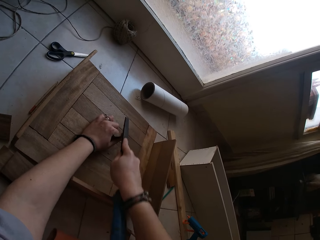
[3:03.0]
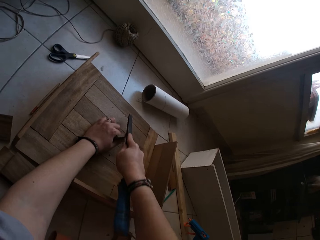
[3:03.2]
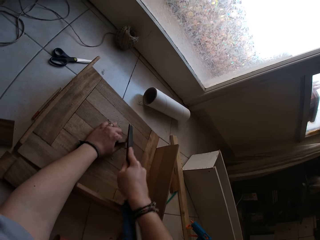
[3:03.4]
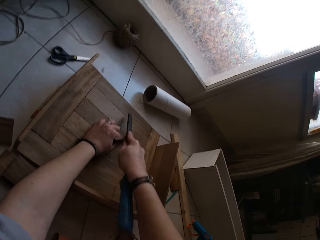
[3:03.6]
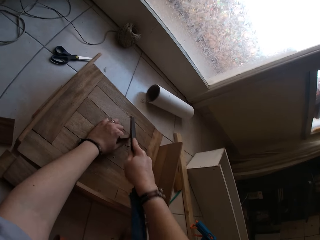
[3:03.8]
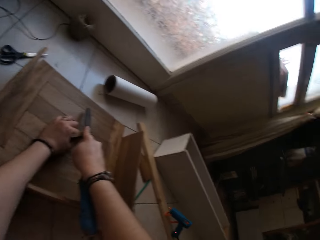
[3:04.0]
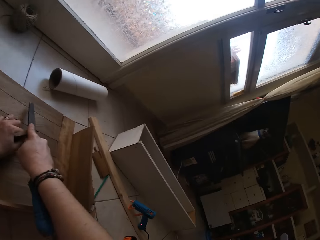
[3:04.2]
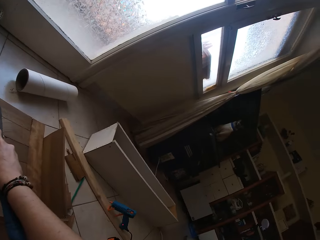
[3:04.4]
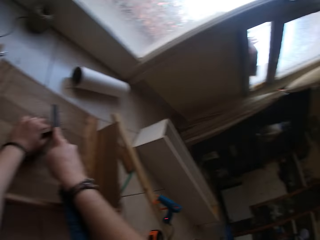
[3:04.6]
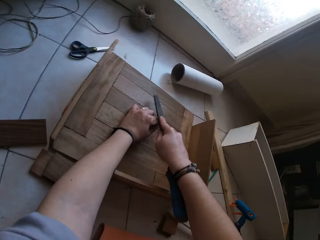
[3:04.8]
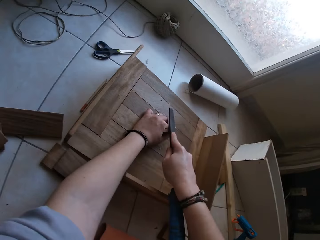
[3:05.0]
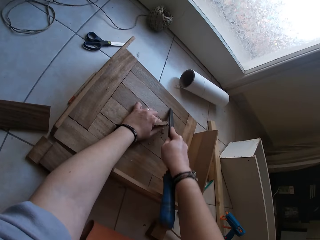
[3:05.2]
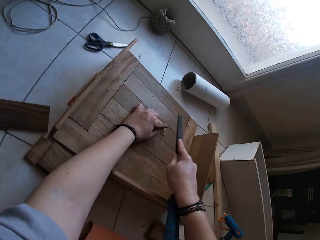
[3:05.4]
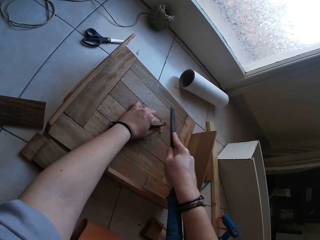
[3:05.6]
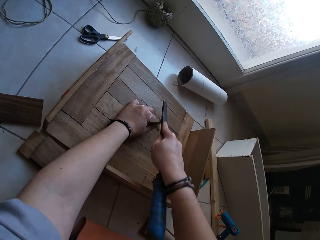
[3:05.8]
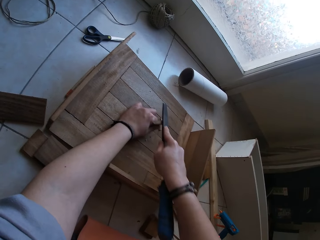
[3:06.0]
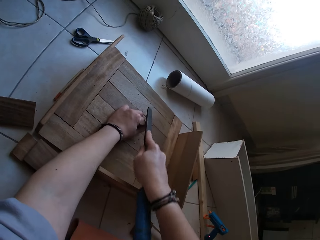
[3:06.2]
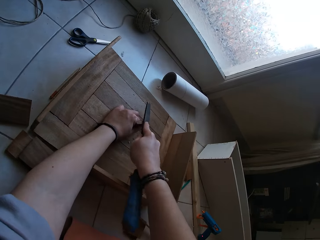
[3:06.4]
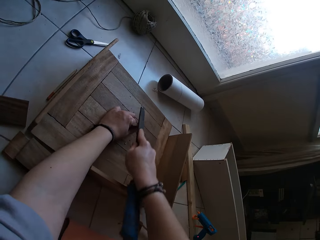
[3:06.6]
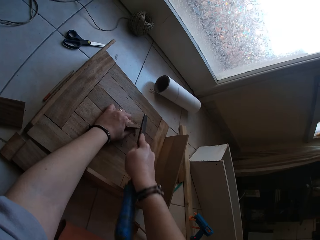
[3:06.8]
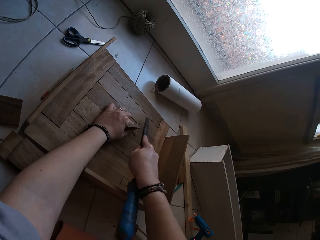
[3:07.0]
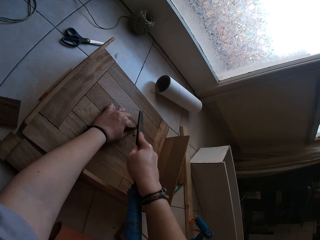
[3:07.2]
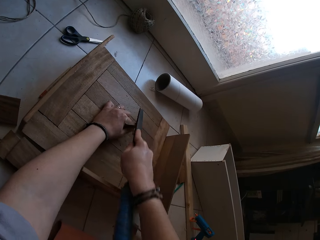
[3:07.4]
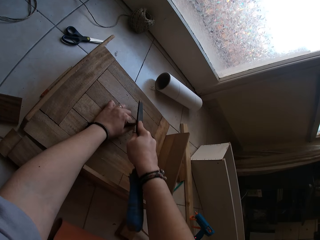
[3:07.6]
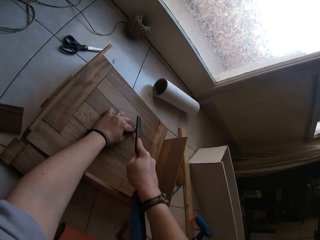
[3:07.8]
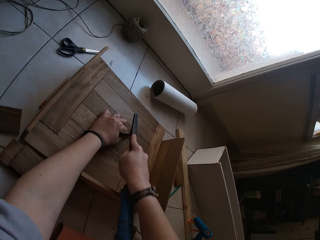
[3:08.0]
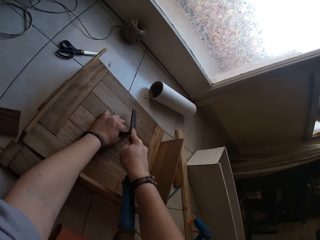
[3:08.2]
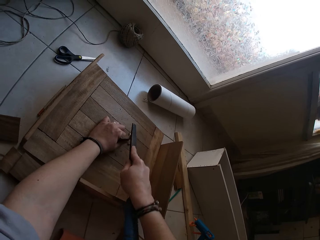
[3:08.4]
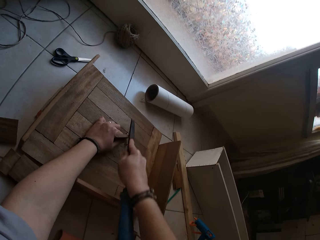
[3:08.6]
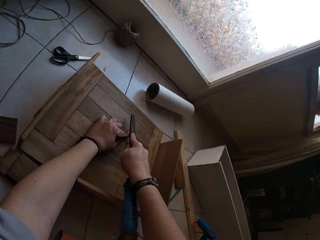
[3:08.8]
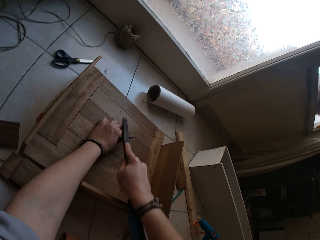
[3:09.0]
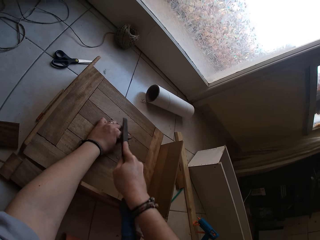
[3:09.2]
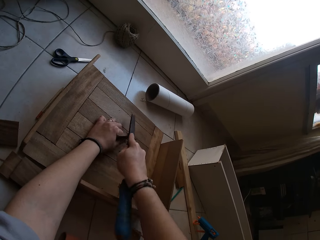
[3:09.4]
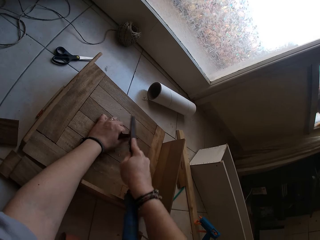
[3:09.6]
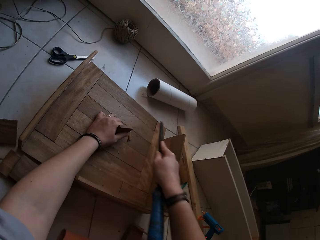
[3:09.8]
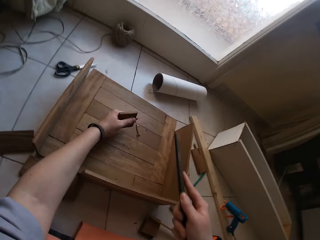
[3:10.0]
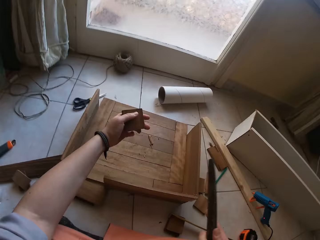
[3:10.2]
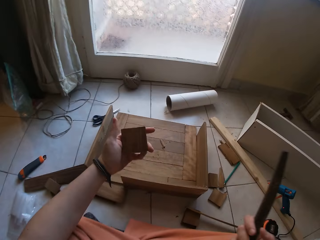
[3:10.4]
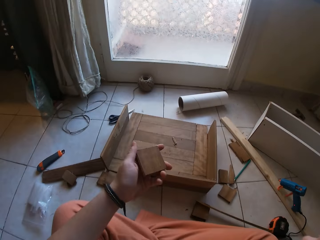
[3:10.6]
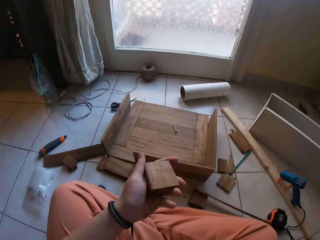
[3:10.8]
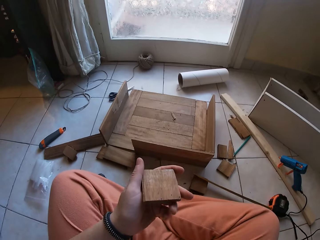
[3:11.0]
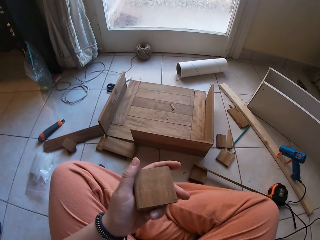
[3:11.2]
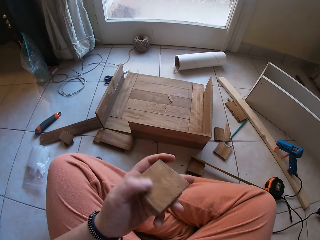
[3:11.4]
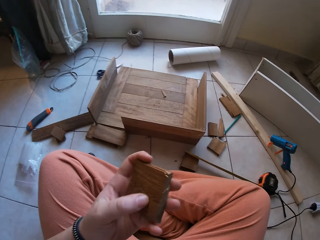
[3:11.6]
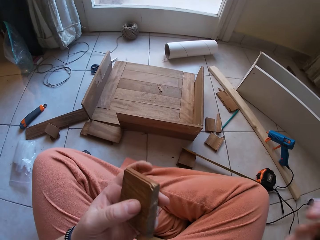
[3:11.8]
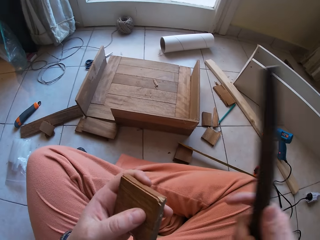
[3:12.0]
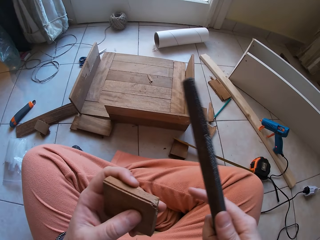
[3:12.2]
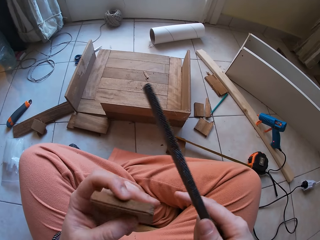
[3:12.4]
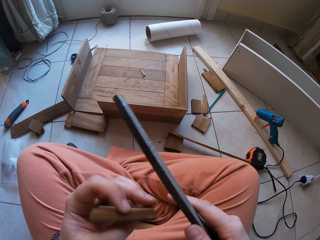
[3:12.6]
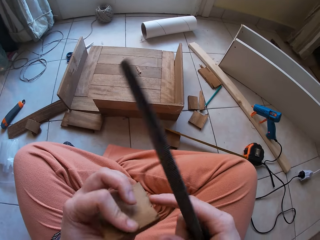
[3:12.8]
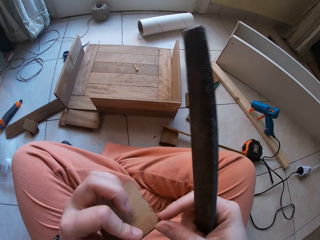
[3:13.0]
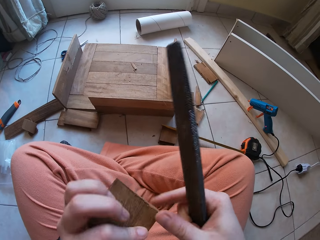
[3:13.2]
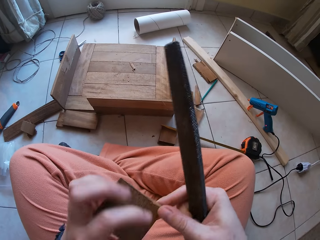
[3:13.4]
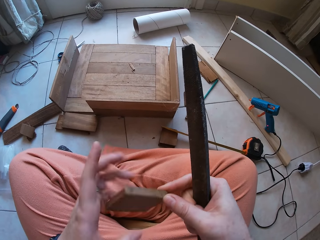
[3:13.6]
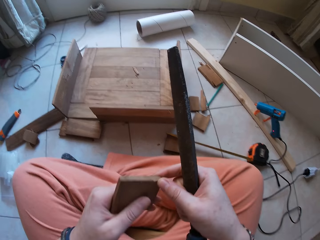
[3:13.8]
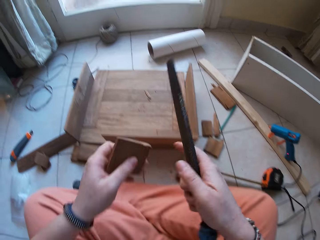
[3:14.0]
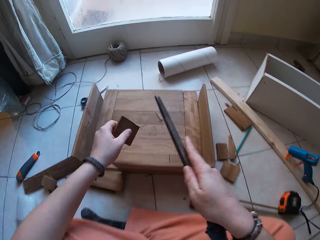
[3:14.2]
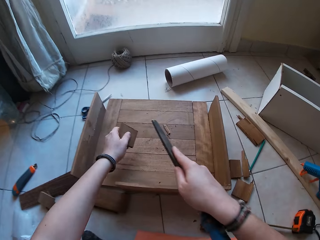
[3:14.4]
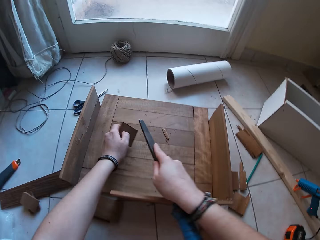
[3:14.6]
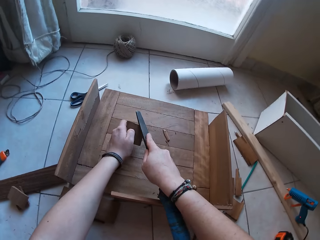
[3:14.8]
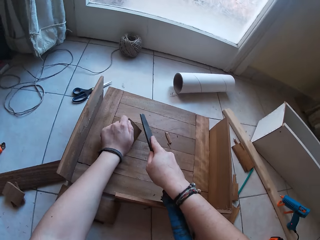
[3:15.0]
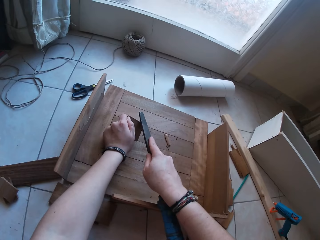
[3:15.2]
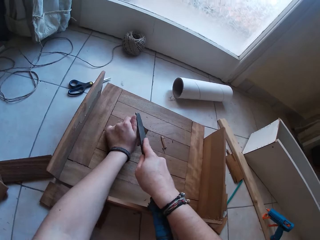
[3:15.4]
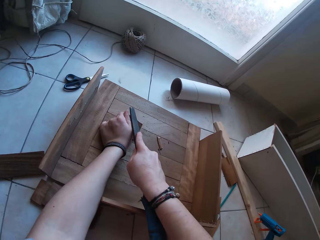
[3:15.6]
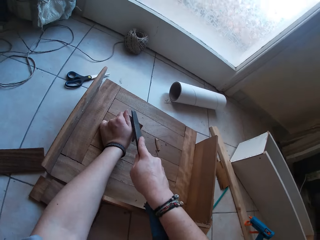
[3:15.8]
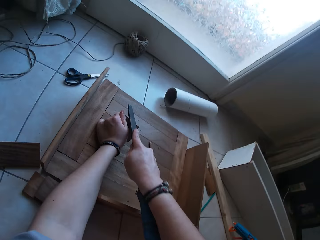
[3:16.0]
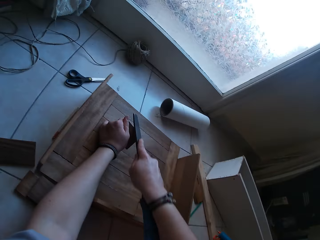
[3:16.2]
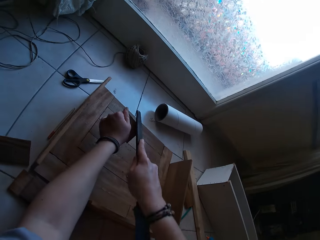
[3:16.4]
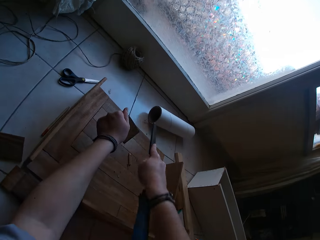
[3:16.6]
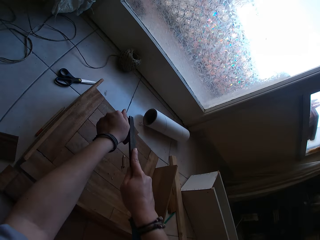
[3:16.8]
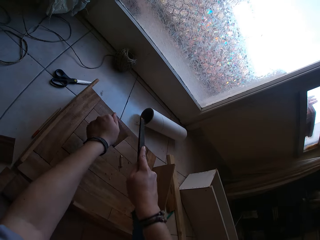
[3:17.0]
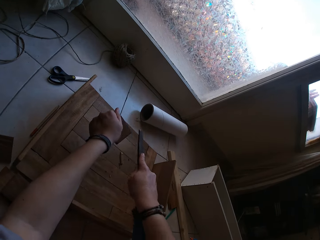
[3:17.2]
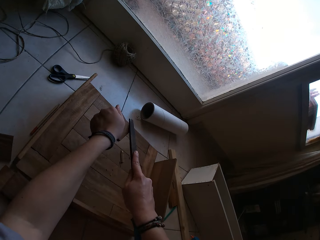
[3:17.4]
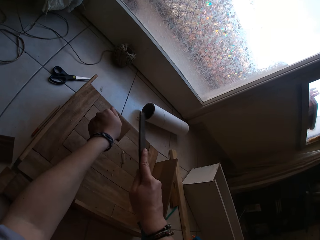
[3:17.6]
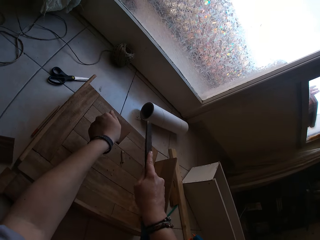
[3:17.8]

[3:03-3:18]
The camera wearer looks around. They smoothen the wood with a file rasp. They move around. They look at the wood. They move around. They smoothen the wood with the file rasp.

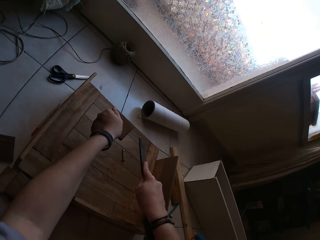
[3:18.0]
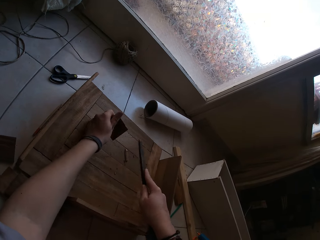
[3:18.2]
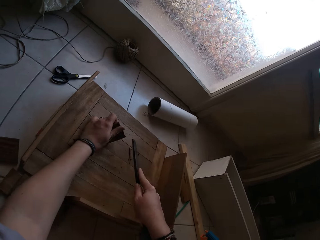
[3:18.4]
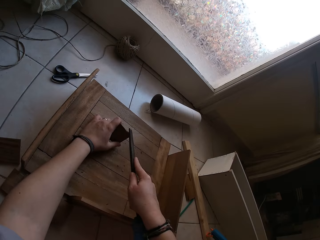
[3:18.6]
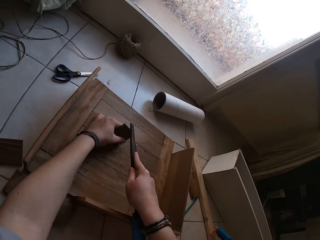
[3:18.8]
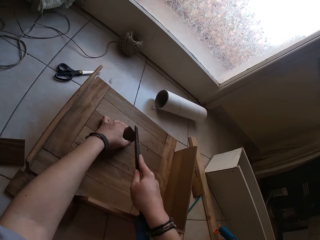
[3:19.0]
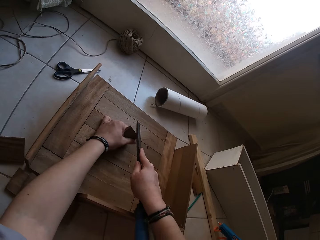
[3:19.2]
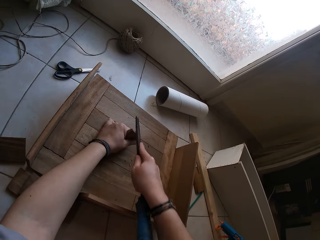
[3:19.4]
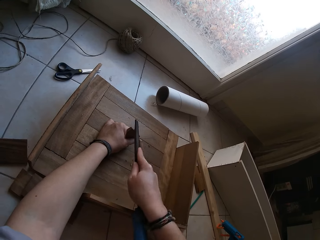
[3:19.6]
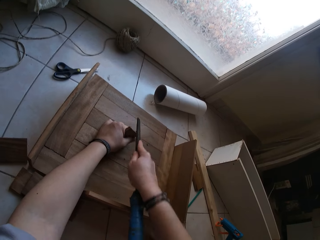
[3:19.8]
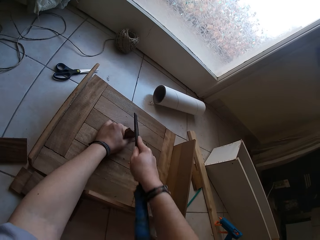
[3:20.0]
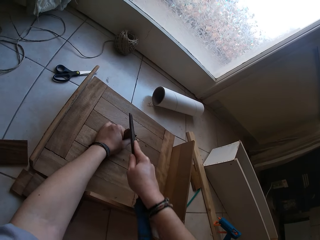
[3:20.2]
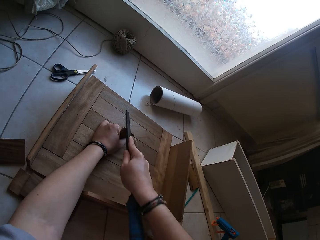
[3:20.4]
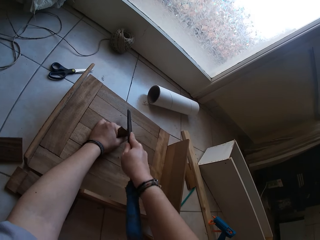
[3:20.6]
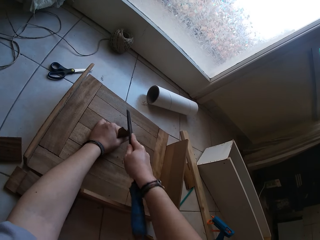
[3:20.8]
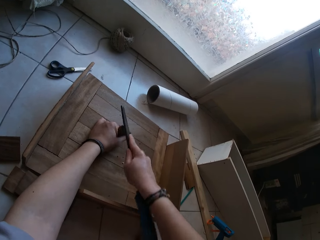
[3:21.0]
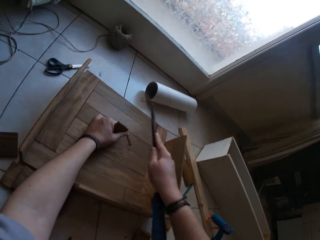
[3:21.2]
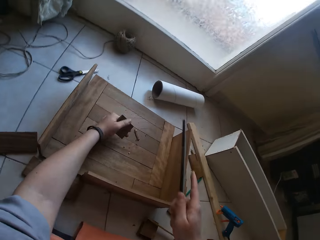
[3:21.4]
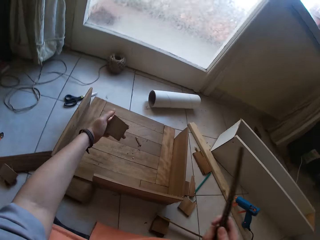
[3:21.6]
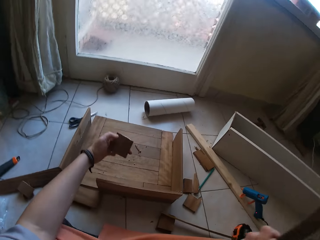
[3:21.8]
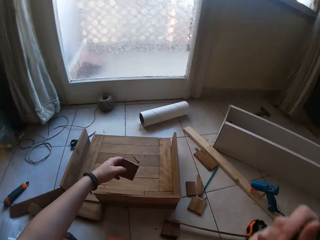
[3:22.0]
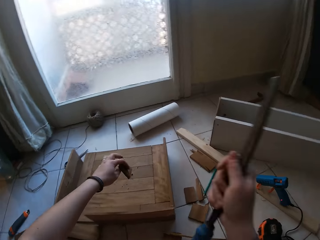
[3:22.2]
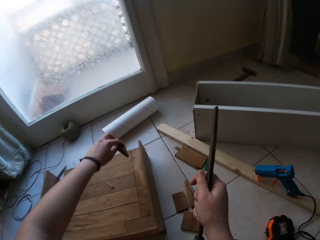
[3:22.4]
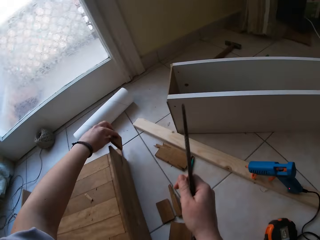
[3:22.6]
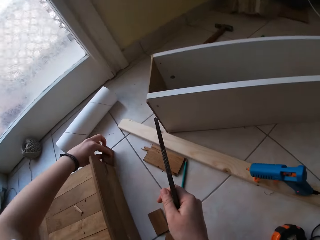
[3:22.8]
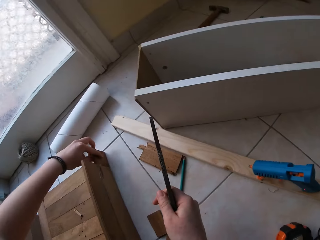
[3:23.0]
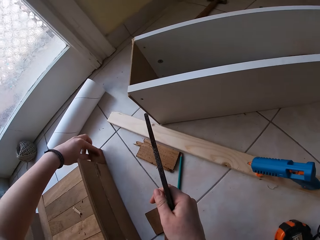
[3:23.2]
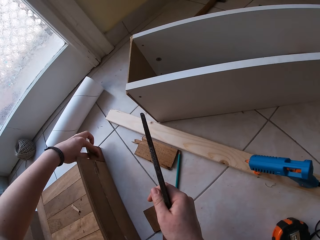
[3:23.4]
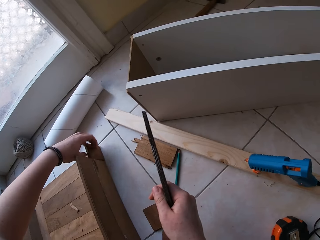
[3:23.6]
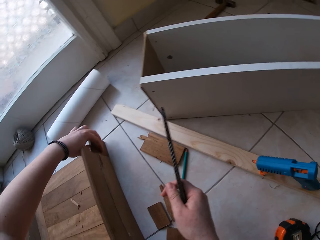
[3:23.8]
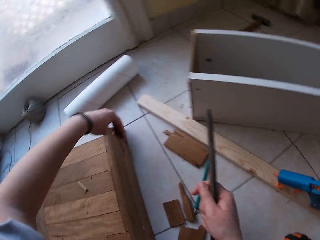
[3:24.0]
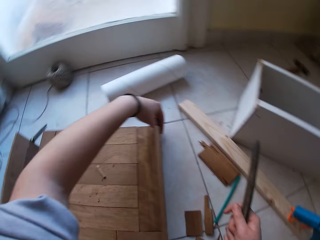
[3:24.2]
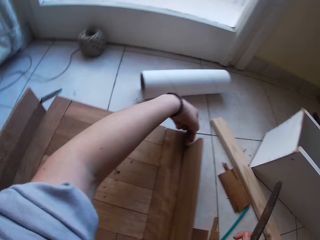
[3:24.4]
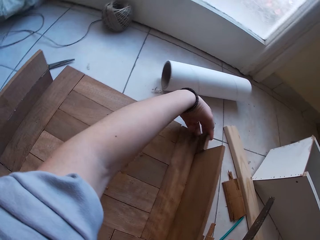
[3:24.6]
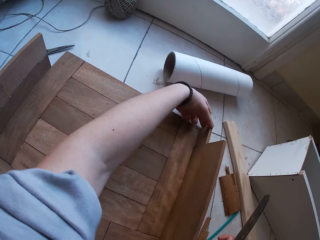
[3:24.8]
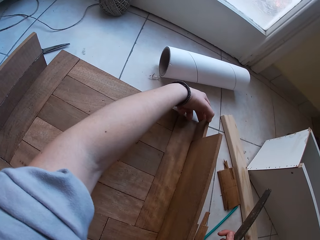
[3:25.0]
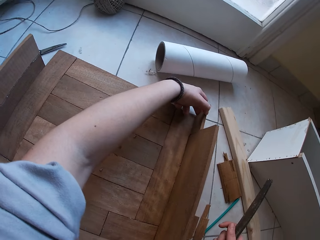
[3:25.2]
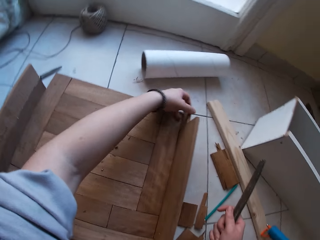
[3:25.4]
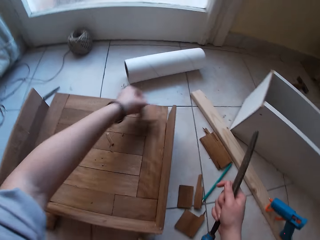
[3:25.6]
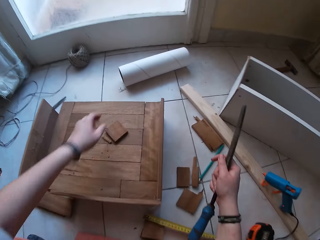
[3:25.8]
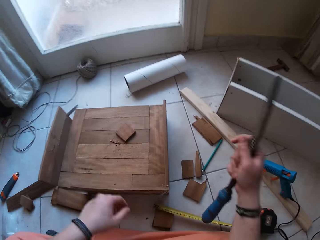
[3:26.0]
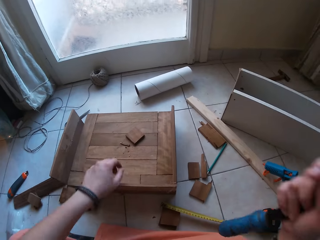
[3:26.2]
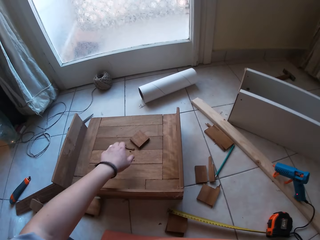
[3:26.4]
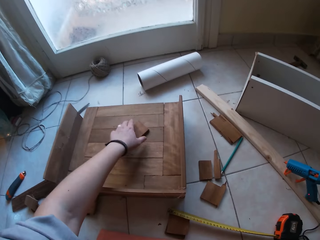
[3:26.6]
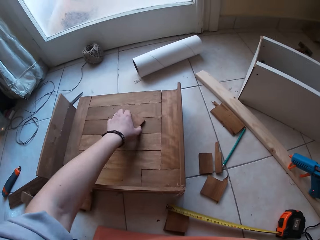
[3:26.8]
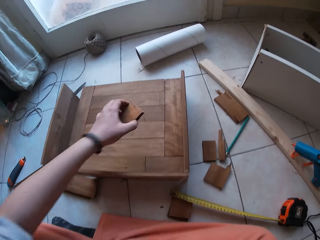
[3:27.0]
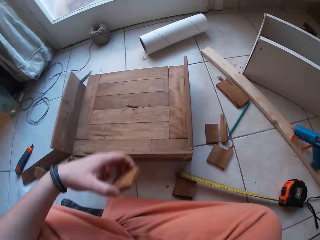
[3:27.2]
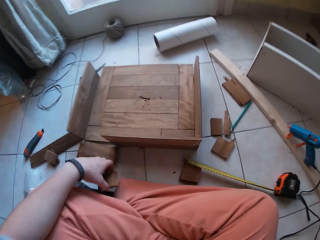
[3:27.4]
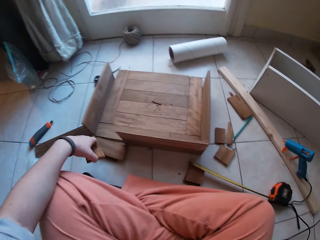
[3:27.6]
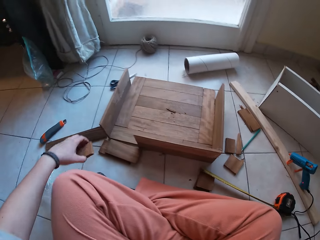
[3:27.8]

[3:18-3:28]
The camera wearer moves around. He positions the piece of wood on the piece of joined wood with his left hand. He drops the piece of wood on the piece of joined wood with his left hand. He picks the piece of wood from the piece of joined wood with his left hand.
